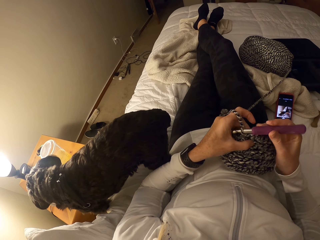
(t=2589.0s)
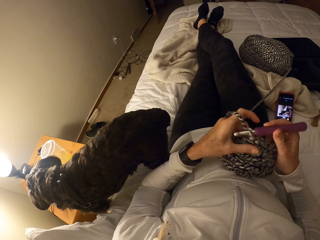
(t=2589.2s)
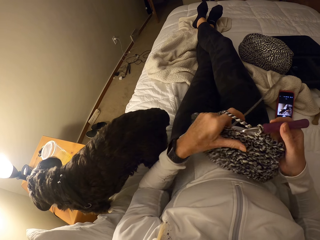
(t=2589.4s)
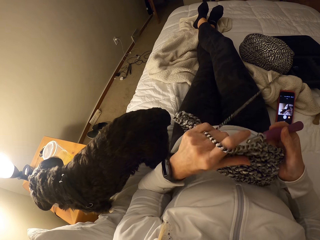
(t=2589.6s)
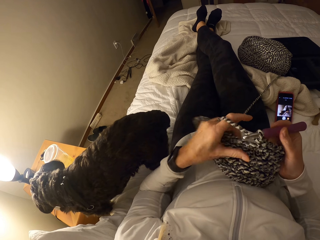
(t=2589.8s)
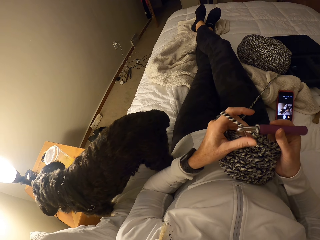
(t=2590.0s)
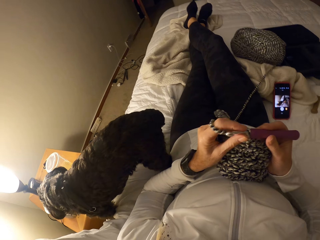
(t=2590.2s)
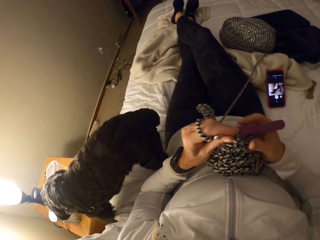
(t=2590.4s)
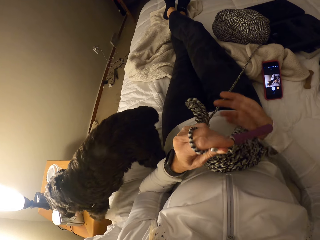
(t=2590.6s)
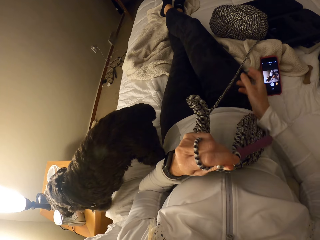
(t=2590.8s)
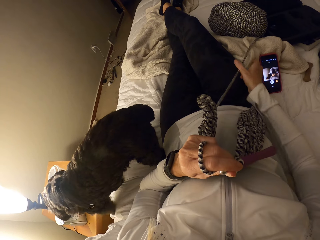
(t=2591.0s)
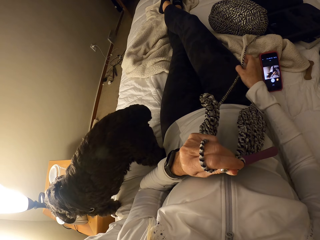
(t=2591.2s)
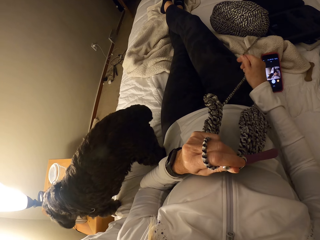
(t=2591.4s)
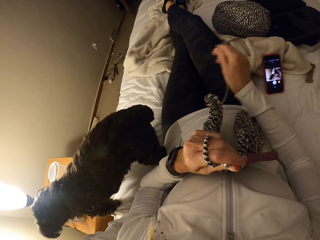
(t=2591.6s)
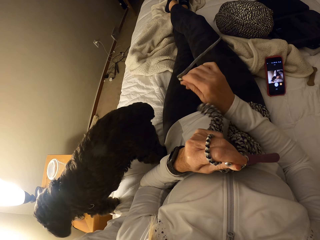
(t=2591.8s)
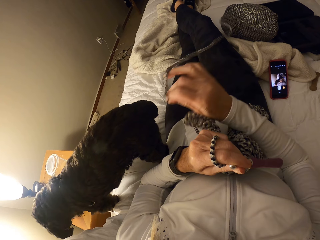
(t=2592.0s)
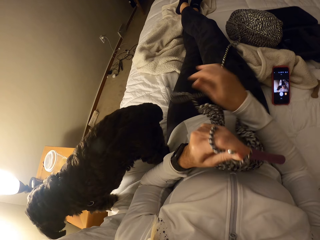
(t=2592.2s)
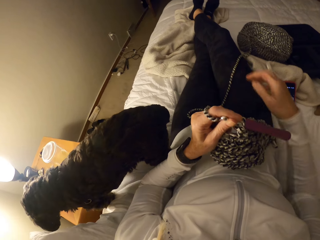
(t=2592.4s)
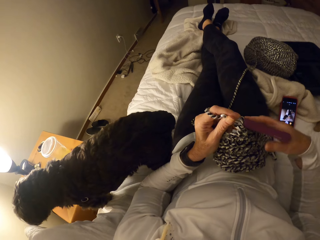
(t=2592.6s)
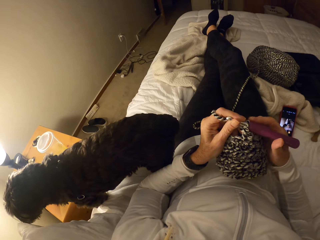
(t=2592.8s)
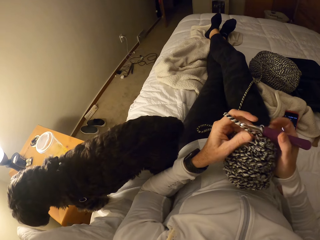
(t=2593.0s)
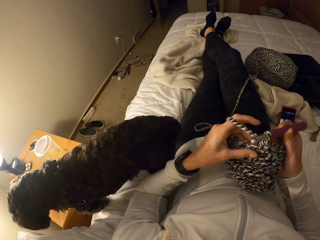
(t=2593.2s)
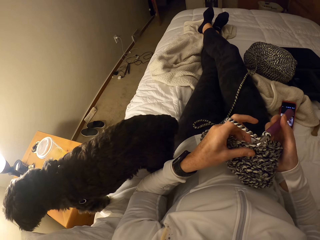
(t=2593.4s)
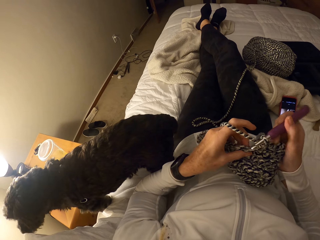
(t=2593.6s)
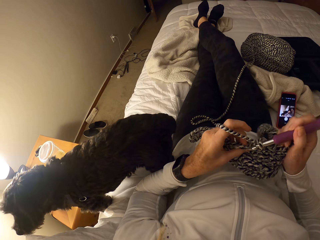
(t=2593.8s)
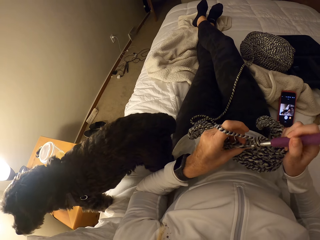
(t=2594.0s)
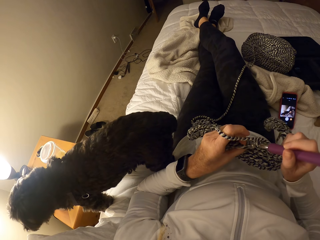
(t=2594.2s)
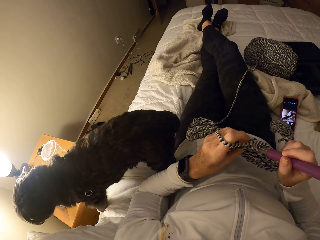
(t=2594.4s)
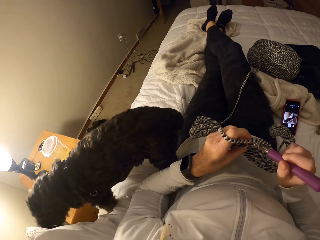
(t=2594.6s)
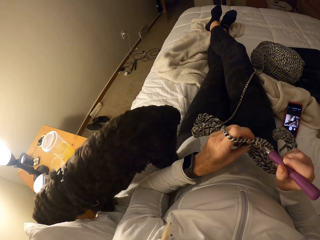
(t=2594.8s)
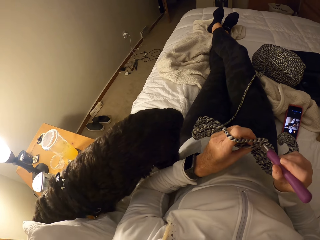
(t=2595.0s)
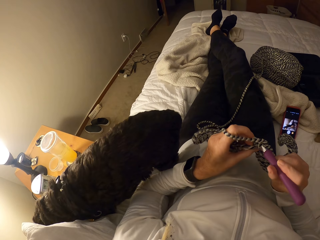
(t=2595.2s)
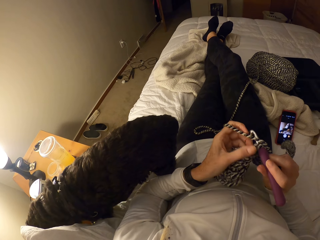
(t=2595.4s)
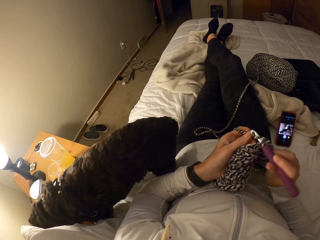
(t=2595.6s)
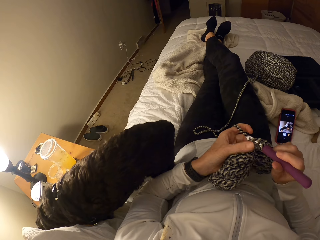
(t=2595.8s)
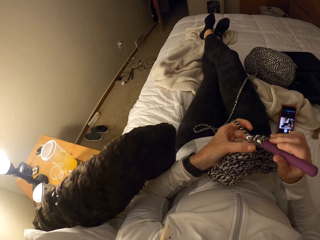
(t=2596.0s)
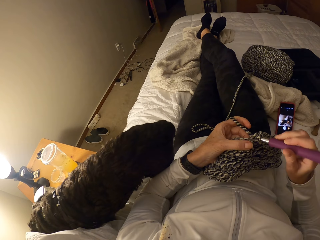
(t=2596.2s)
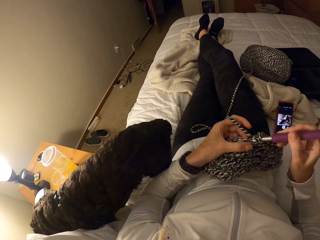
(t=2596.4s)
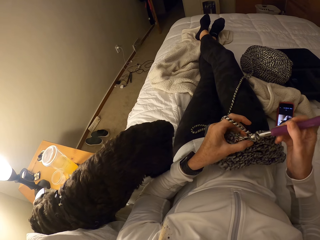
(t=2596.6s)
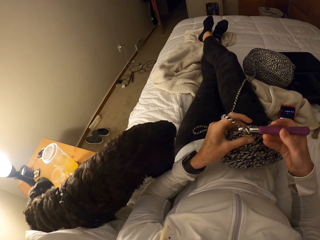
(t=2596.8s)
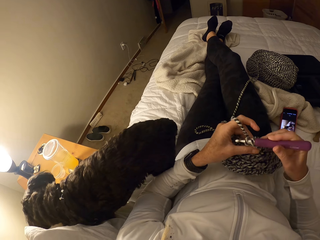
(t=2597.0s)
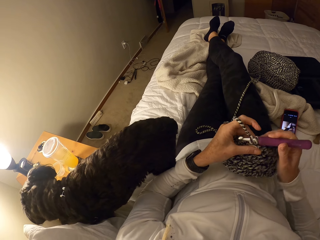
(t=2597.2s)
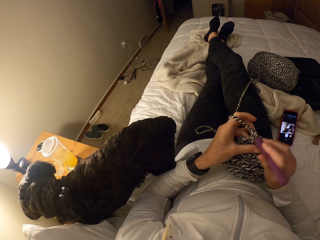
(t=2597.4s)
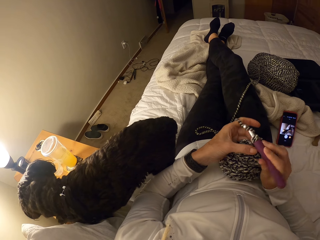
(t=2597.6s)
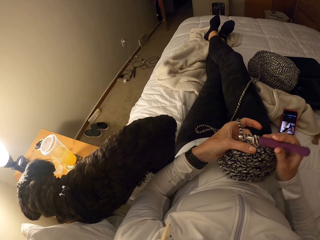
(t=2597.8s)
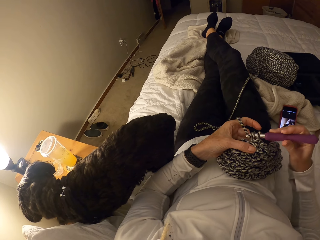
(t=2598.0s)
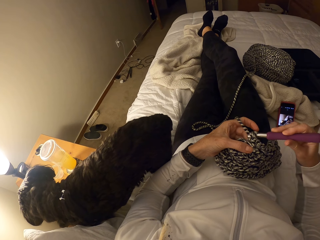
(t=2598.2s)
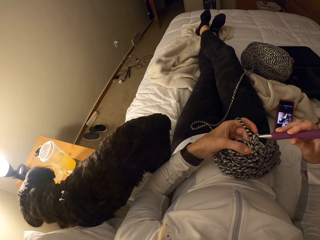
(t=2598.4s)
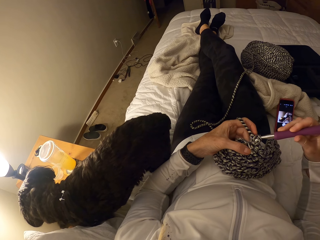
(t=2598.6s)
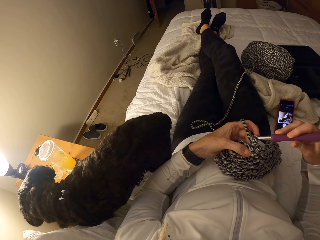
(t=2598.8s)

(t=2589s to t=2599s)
The camera wearer pulls out the yarn. They continue to crochet.

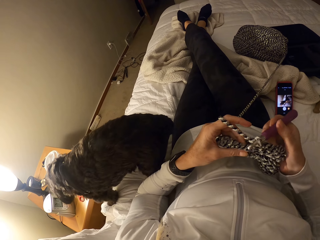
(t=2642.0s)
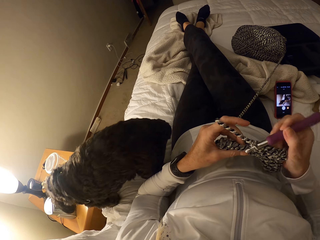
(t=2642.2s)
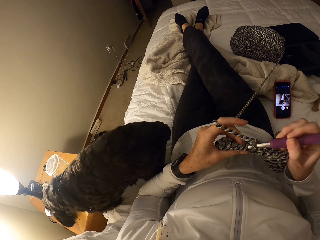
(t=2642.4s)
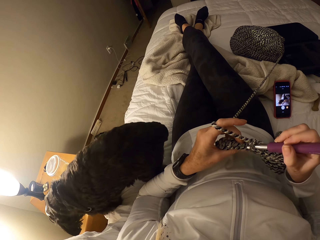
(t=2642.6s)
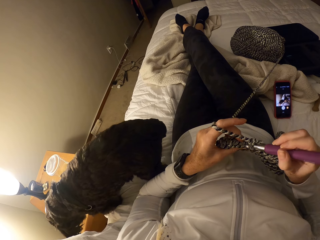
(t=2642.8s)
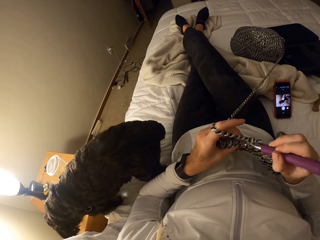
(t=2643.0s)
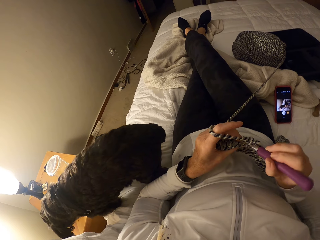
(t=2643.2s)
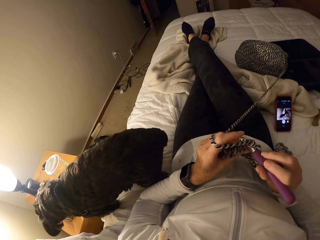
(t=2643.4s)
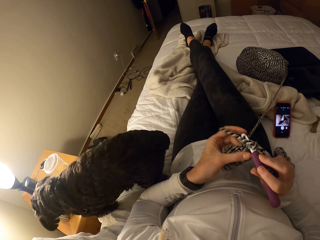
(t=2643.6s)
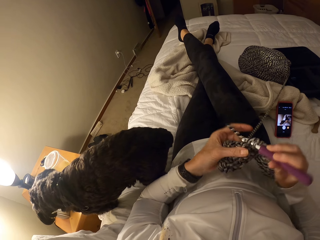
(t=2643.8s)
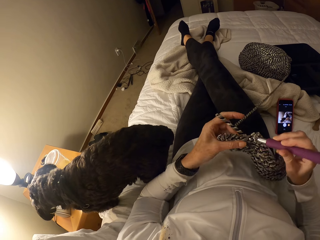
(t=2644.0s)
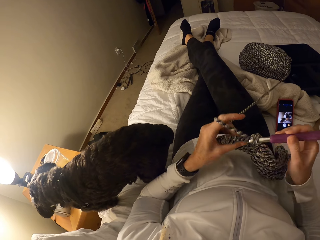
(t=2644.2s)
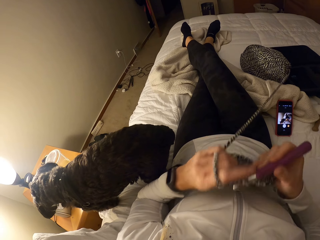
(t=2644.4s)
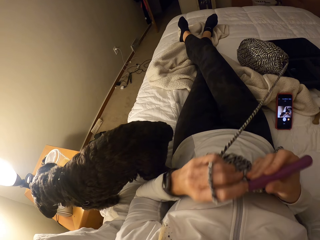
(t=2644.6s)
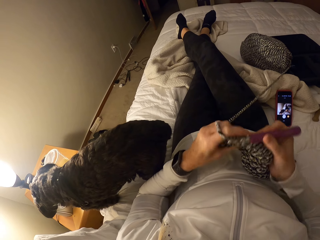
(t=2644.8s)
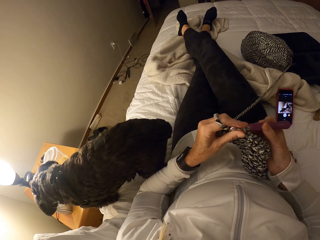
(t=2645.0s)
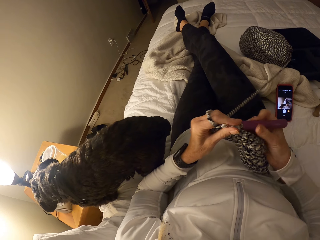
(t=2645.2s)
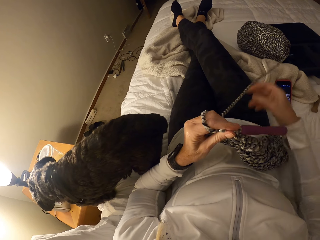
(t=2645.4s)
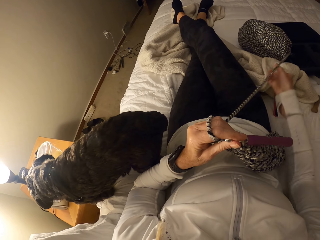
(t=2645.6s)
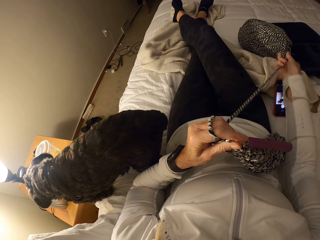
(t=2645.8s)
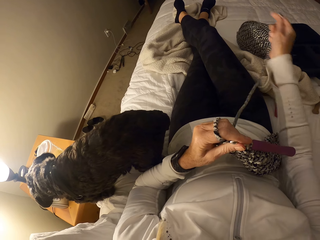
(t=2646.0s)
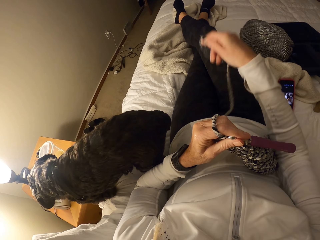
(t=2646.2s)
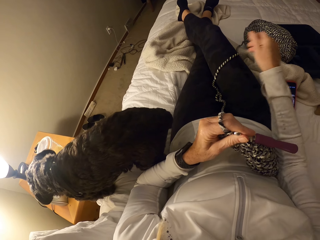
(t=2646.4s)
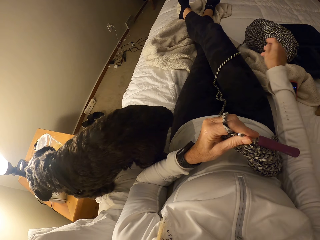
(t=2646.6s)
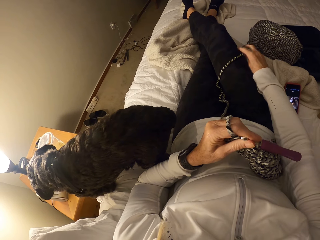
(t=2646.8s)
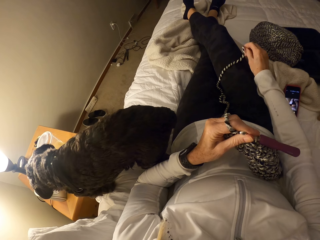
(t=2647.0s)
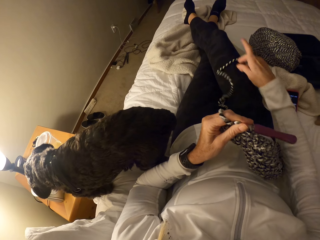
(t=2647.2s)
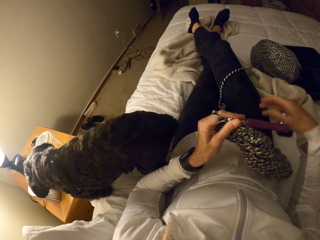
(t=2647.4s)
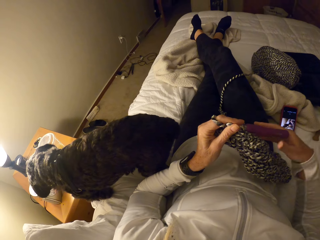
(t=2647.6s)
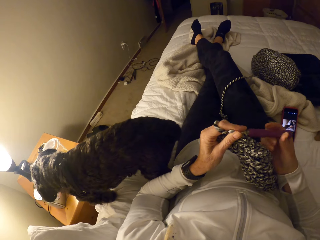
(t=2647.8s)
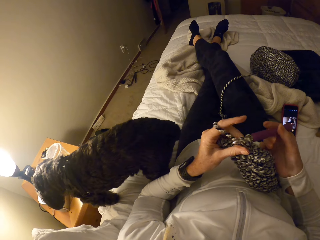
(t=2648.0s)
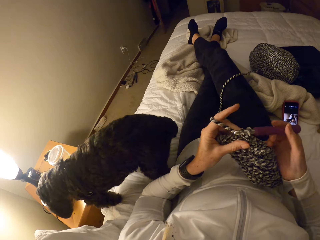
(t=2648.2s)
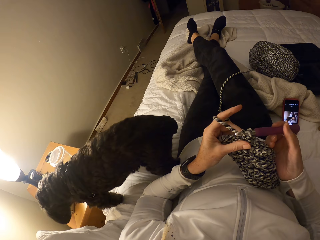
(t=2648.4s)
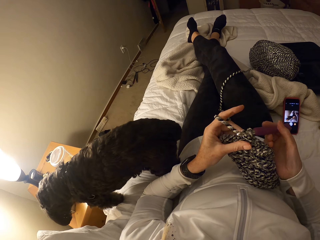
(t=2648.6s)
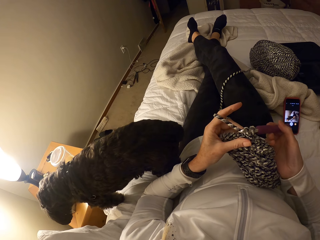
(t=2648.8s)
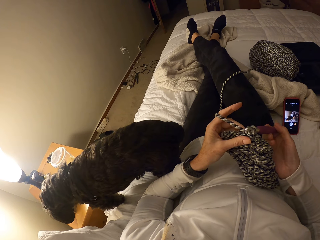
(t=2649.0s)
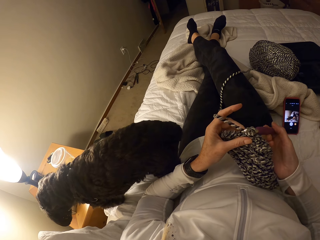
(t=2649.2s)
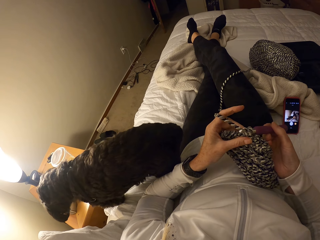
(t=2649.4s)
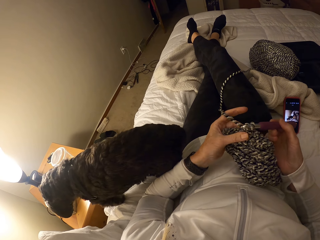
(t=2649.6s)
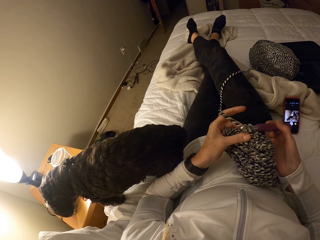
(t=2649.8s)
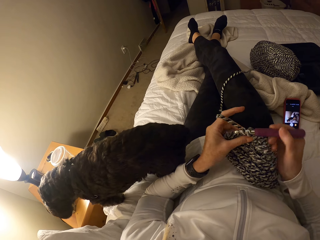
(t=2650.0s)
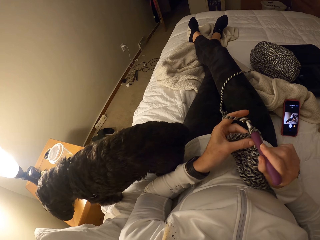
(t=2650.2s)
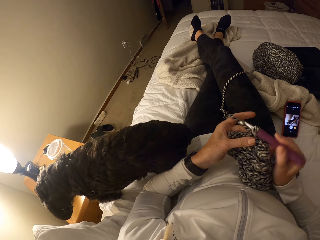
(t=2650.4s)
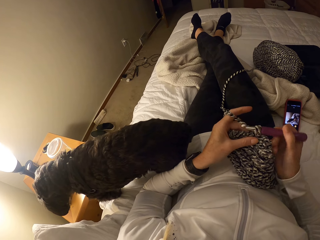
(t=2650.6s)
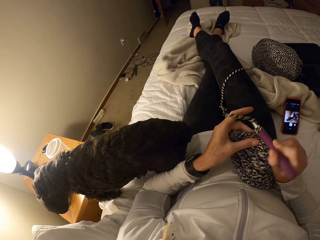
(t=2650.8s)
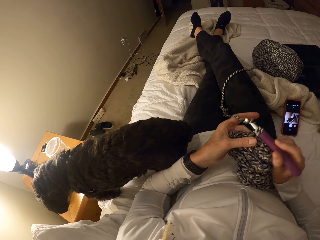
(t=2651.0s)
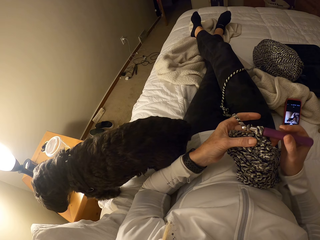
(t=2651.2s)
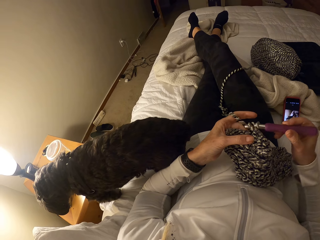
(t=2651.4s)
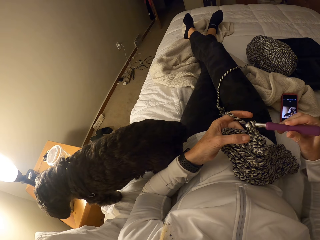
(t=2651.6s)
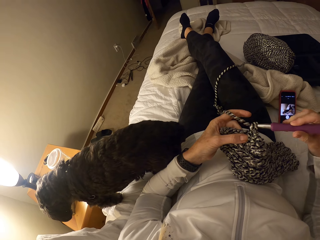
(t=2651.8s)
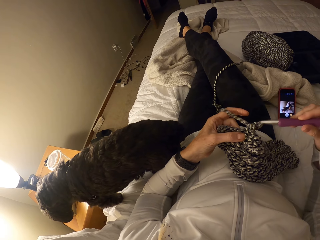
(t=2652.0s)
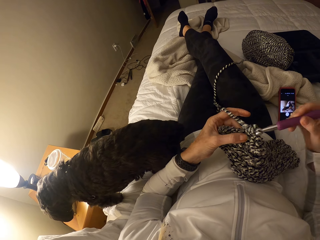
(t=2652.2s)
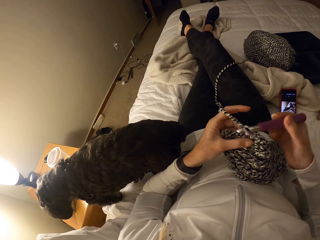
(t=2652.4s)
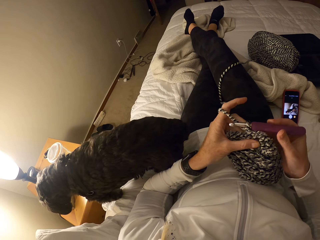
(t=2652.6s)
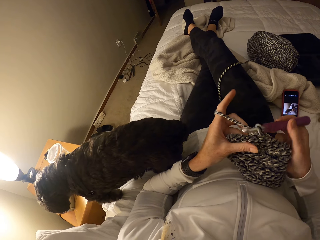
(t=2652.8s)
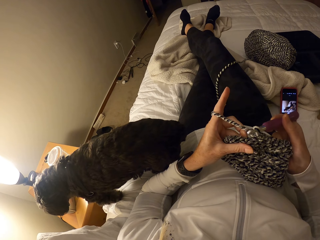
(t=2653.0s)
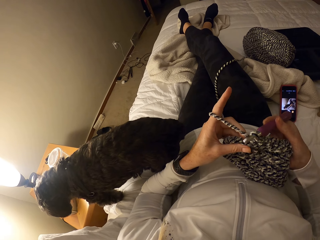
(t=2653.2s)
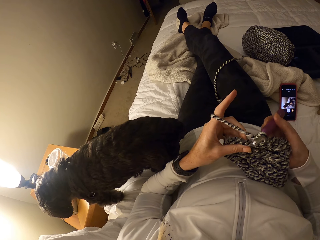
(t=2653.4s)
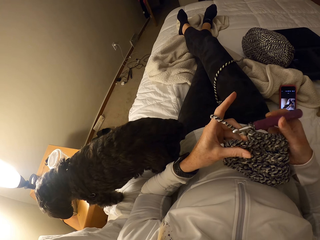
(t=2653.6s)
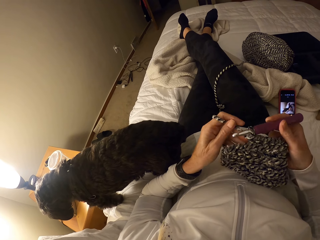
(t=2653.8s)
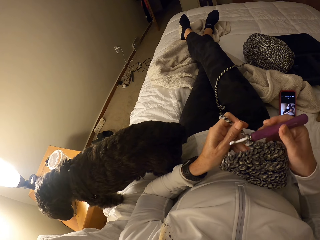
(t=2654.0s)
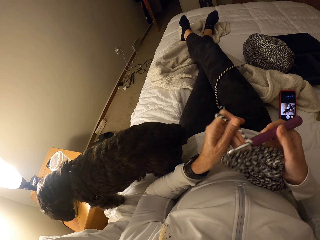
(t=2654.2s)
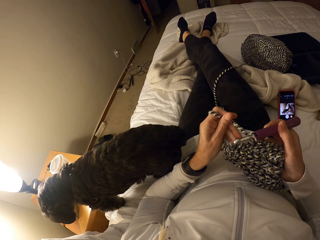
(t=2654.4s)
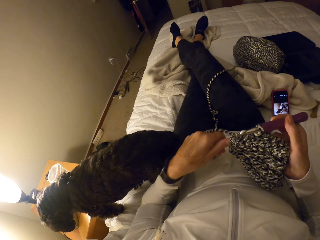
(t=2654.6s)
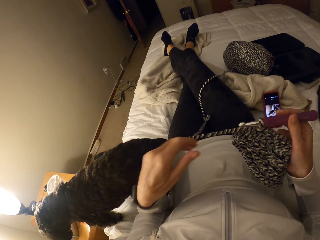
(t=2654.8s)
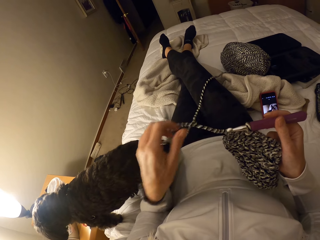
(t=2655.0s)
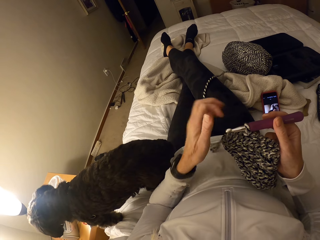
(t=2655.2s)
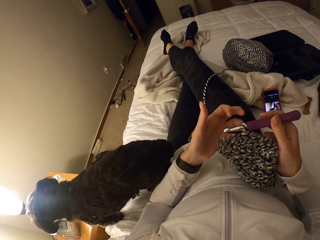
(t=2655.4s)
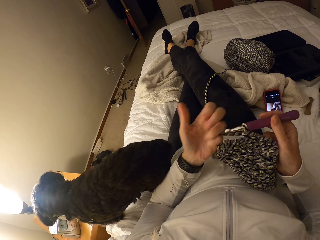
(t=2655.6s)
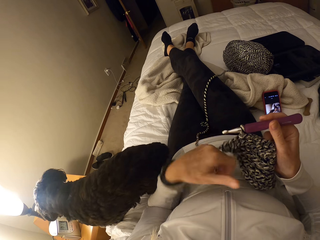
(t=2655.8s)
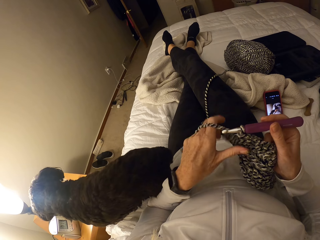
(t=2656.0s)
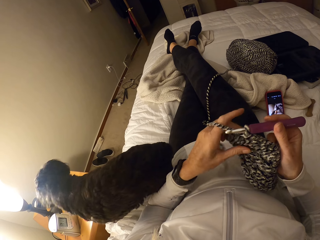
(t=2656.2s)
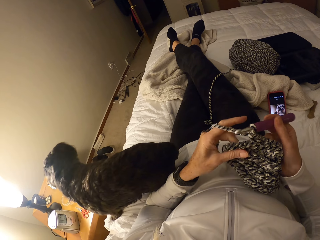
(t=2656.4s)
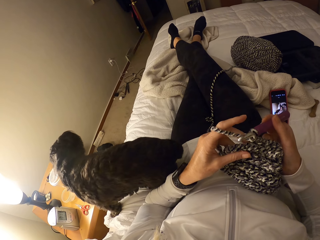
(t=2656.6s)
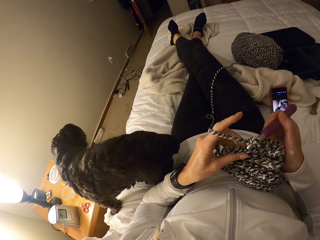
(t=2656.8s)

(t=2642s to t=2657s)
The camera wearer lifts her leg. She knits with a crochet. She pulls out the yarn or wool. She continues to crochet. She stretches the wool.
